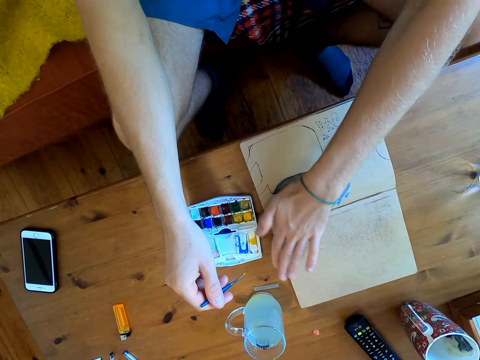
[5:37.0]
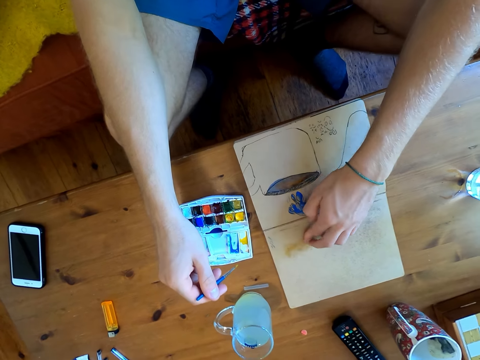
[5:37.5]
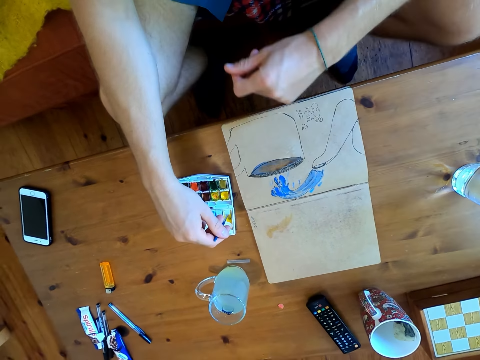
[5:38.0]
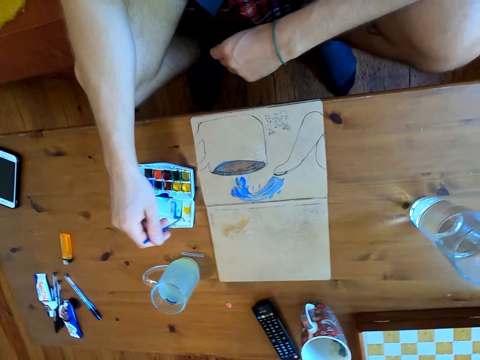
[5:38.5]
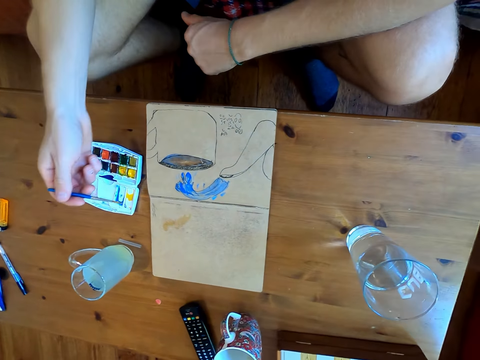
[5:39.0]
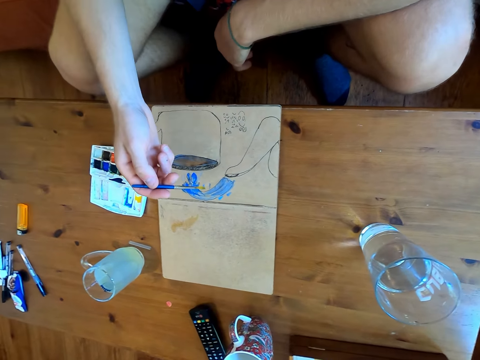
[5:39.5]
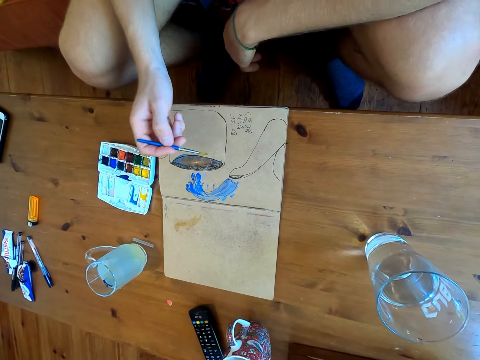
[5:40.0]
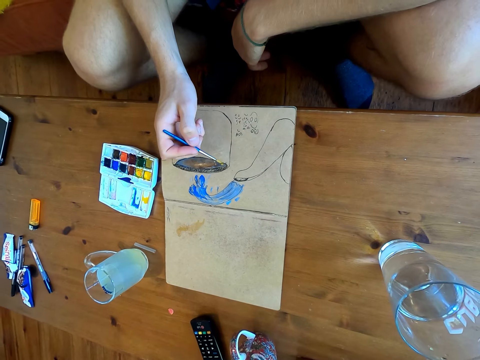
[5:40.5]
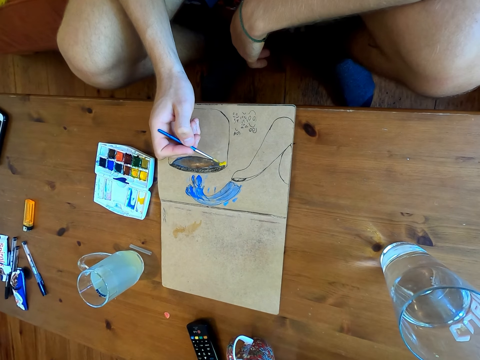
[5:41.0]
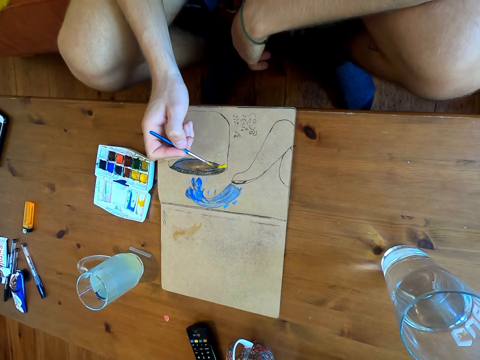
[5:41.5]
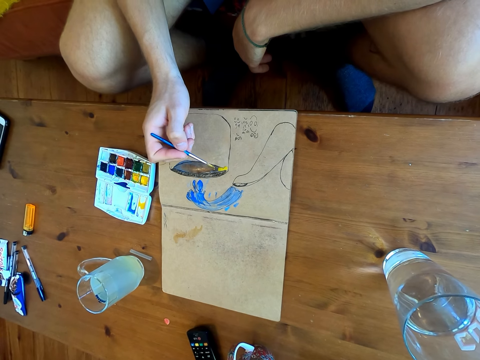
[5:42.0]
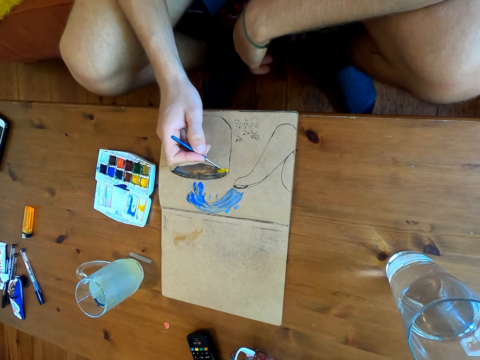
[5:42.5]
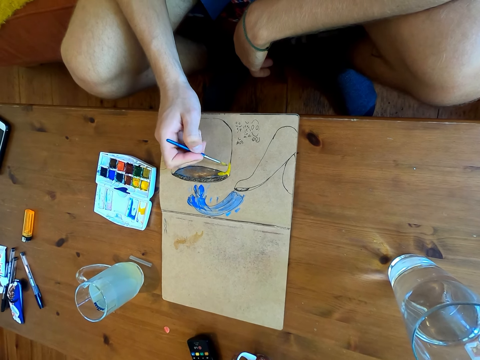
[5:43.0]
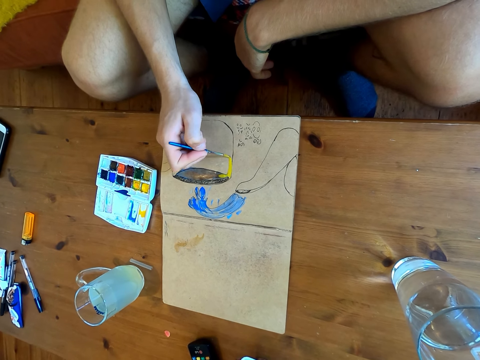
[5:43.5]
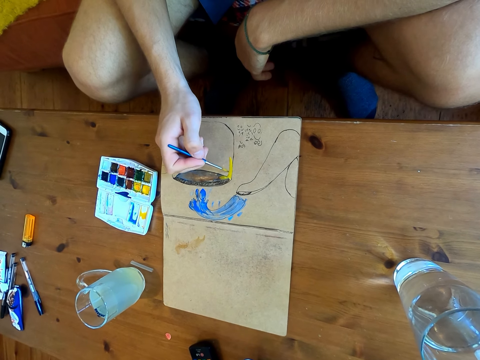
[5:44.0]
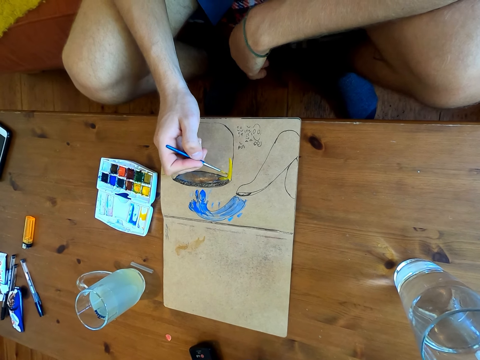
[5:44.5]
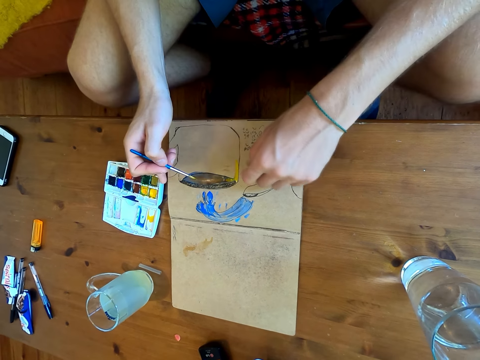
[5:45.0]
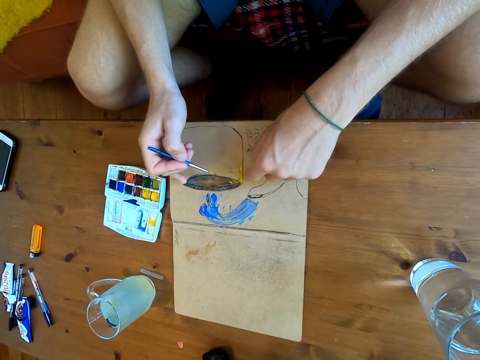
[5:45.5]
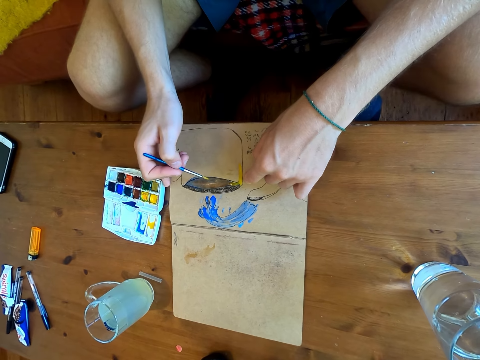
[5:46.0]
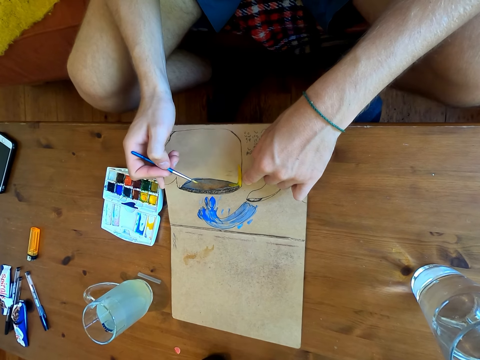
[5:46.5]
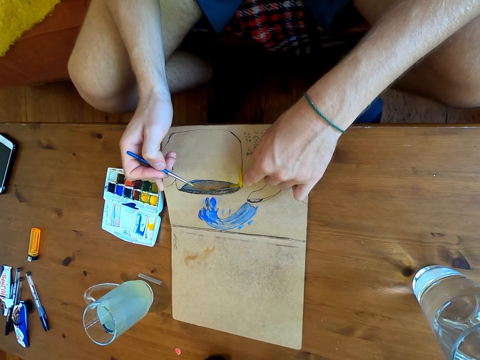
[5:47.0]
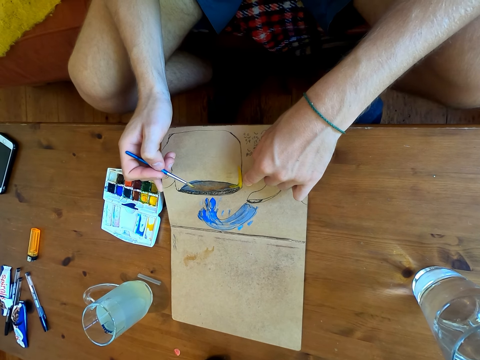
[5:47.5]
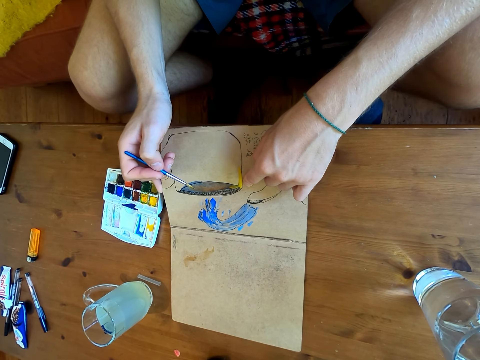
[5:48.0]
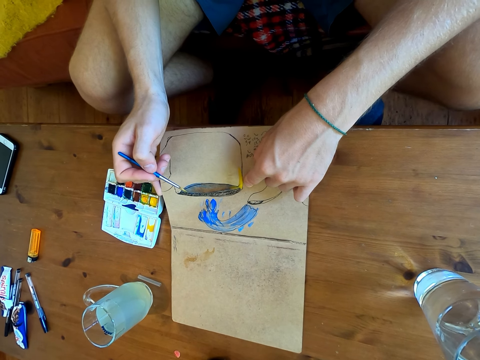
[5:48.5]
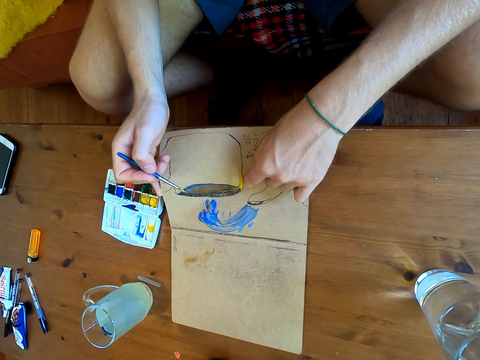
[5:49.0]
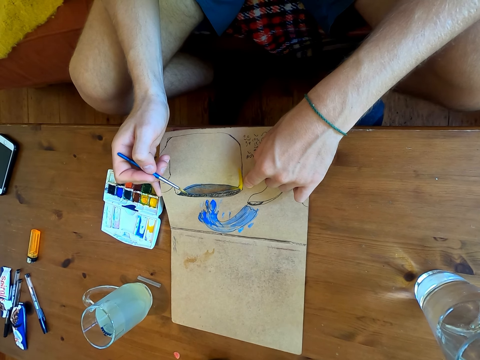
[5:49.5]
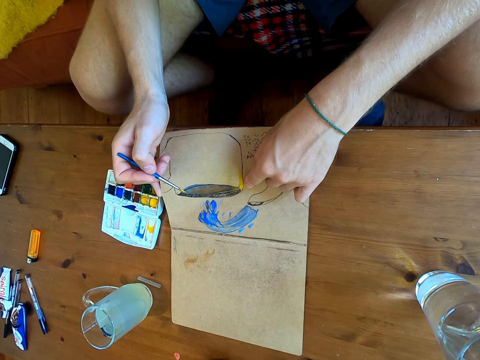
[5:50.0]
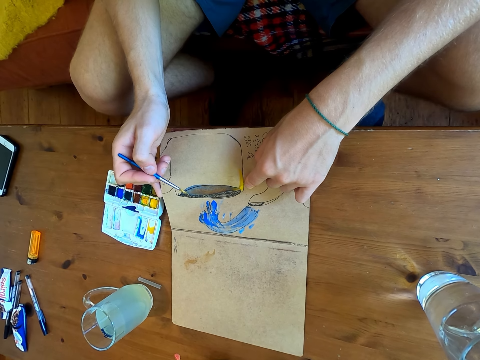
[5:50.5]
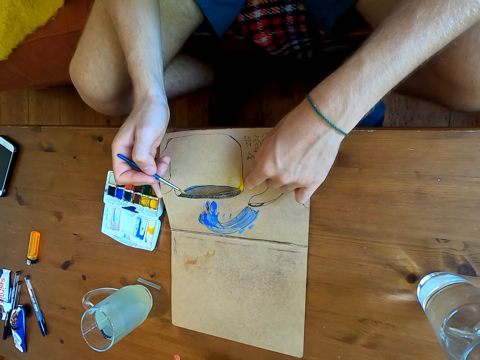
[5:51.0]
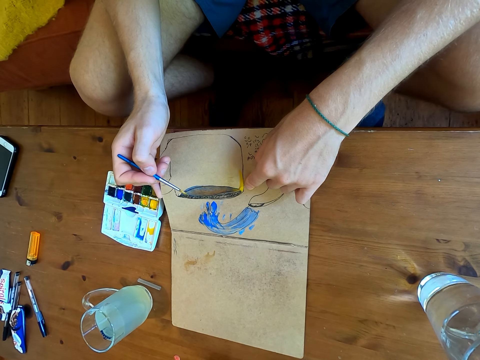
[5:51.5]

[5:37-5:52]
The camera wearer wipes a watercolor on the table with a finger. They wipe the finger on the paper. They immerse the brush in watercolor. They paint the drawing on the paper. They stare at the drawing.

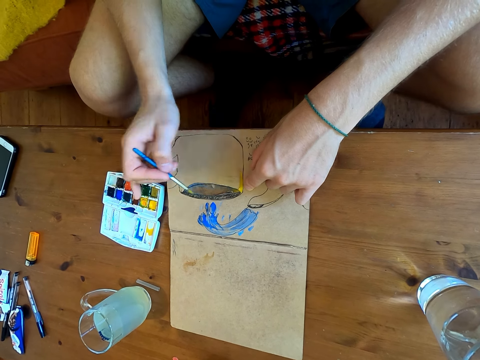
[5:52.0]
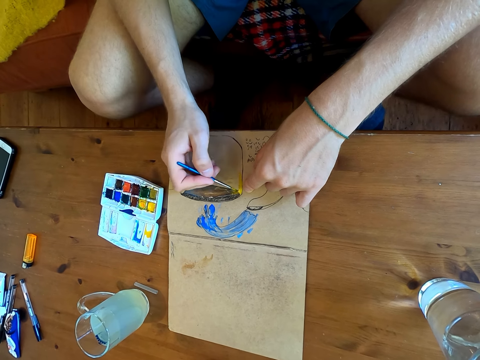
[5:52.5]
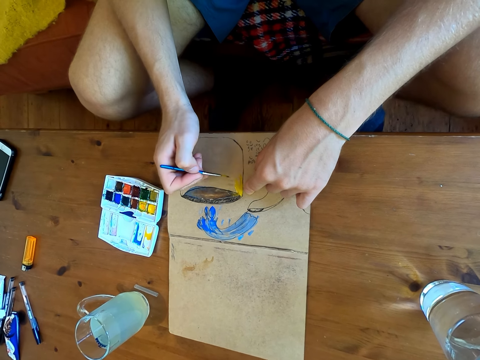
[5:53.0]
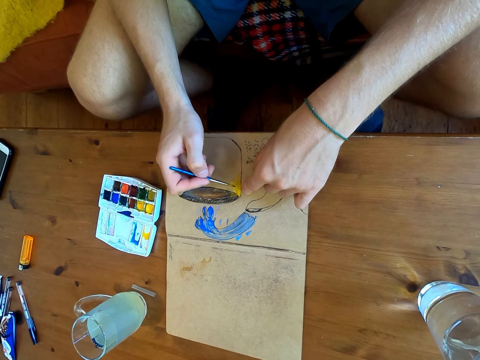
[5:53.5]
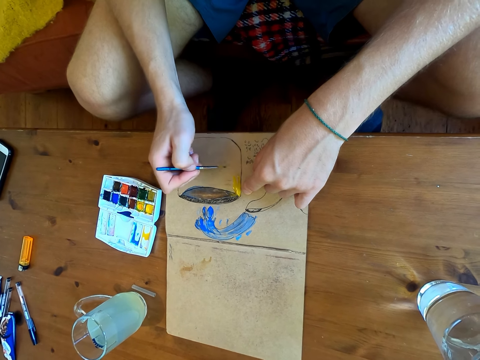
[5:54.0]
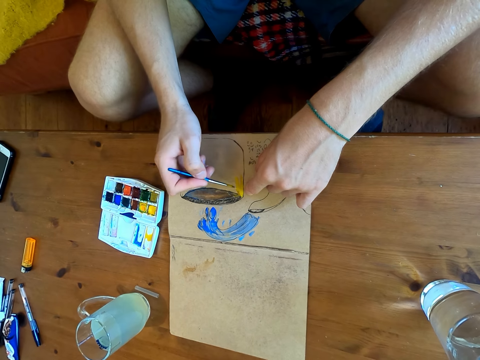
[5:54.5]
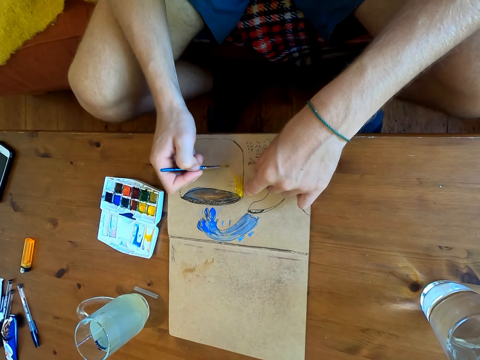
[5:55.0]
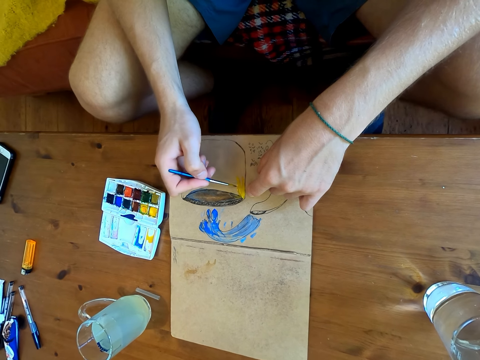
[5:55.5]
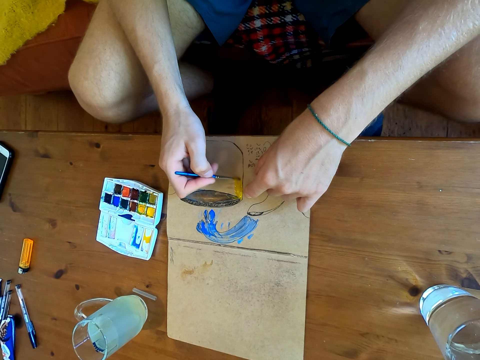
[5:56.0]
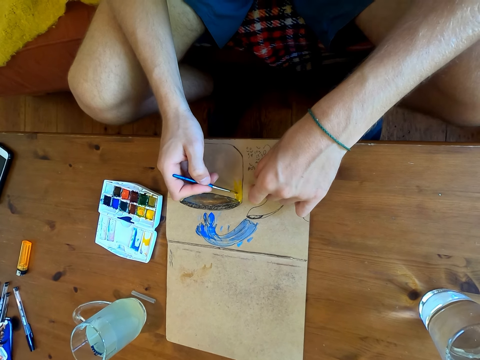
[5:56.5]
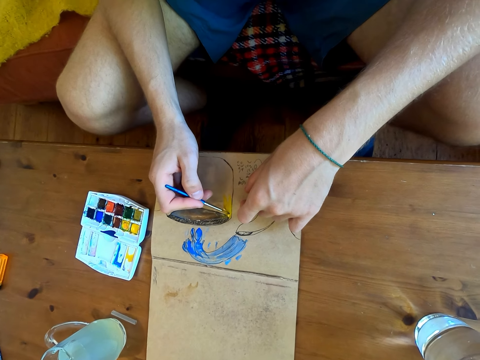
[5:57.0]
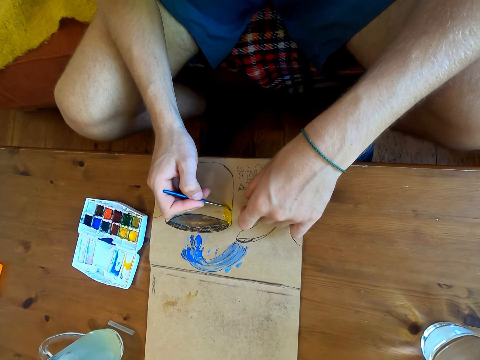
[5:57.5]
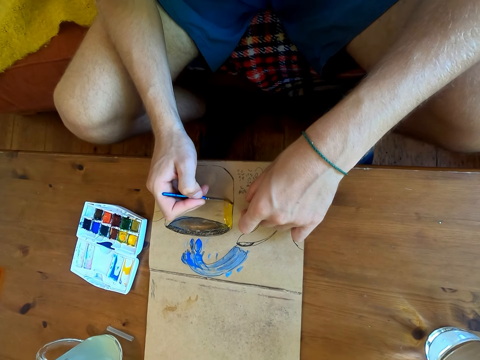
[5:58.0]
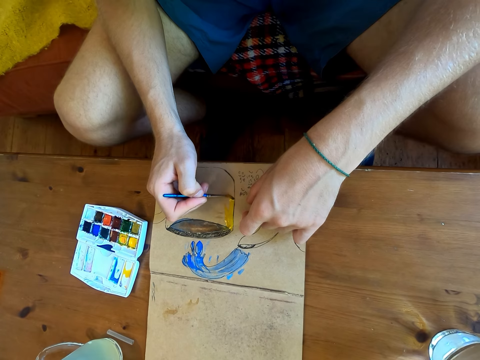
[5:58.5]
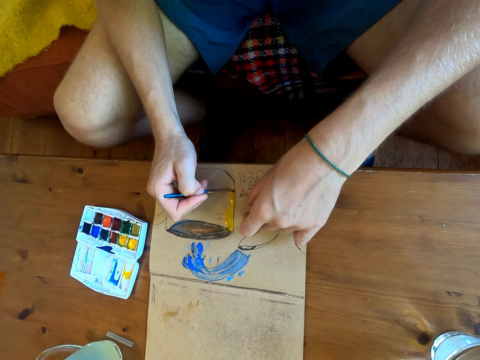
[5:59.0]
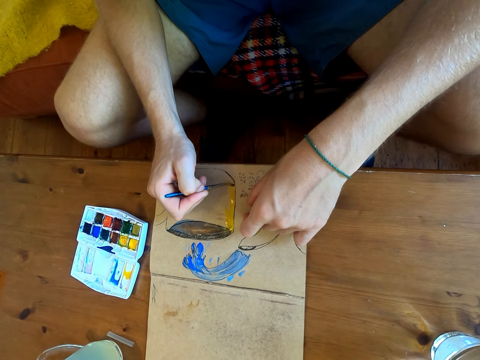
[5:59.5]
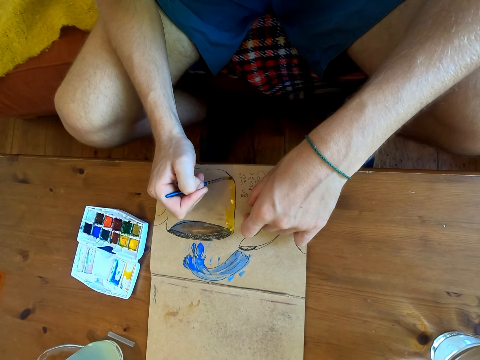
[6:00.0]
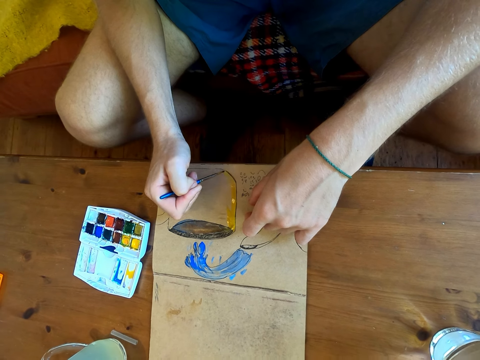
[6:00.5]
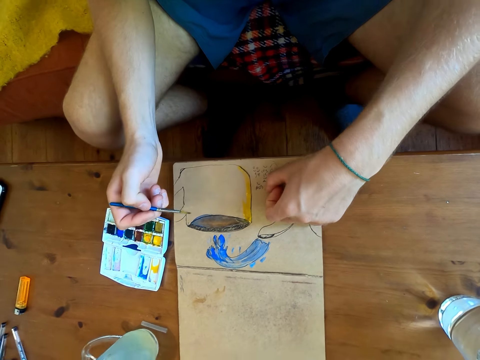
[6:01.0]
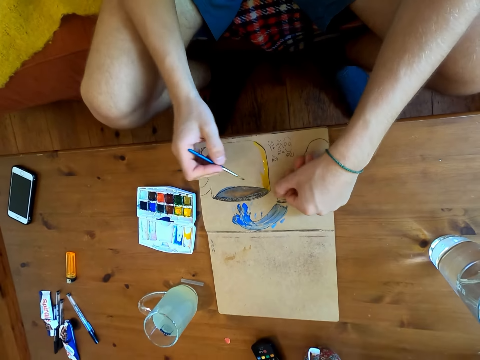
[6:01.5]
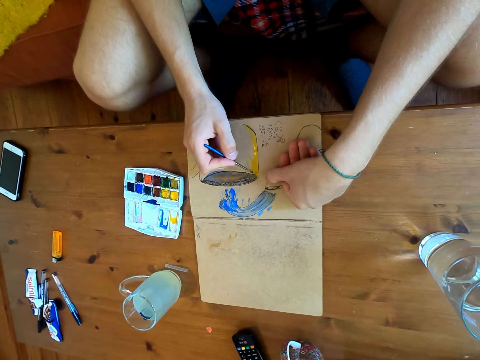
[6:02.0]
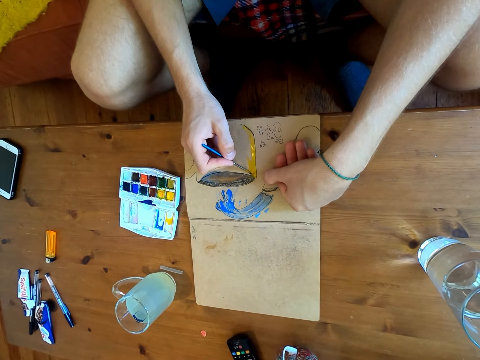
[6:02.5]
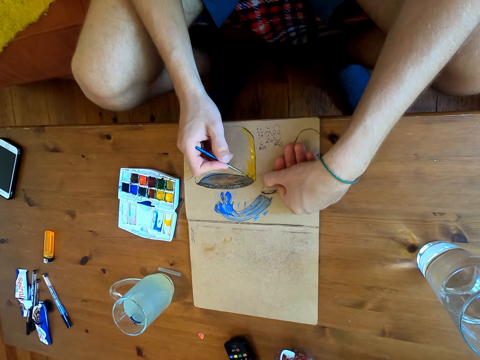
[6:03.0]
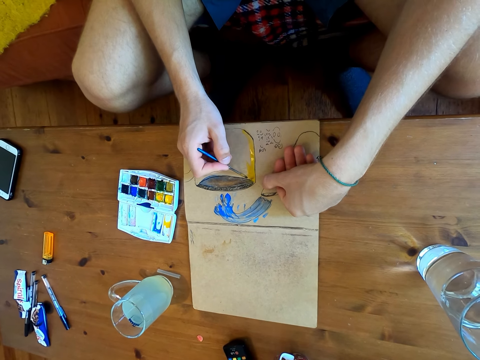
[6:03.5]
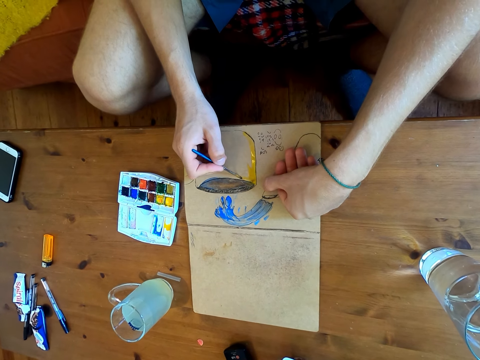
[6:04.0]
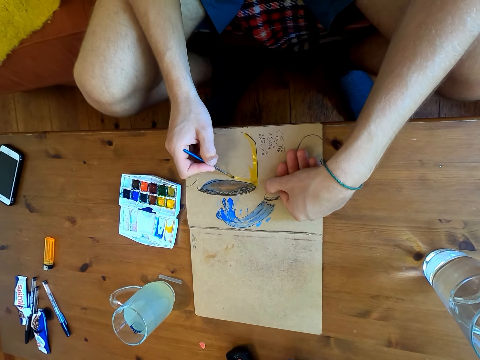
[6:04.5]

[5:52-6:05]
The camera wearer puts a fist on the paper.
